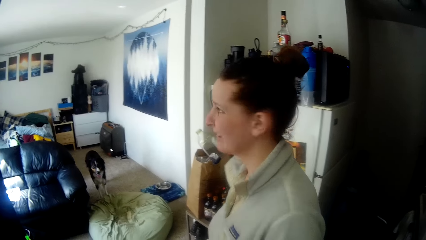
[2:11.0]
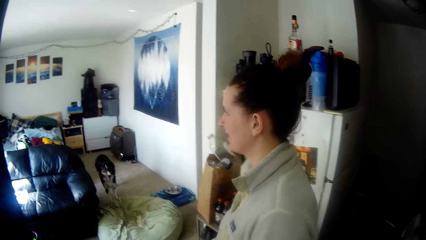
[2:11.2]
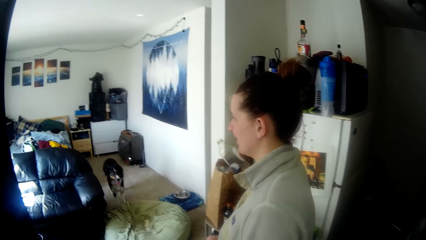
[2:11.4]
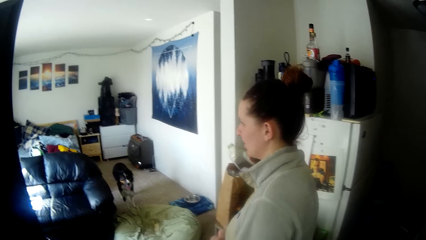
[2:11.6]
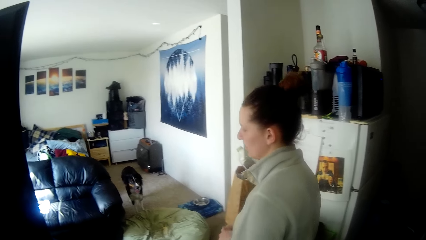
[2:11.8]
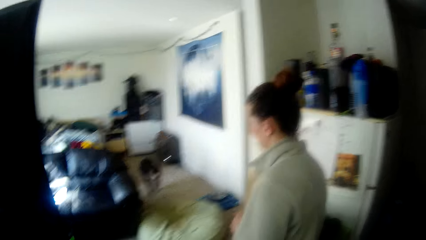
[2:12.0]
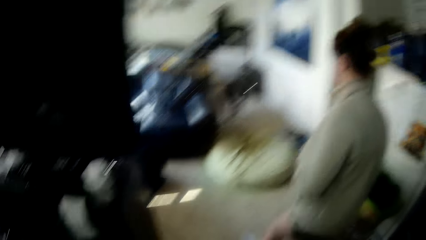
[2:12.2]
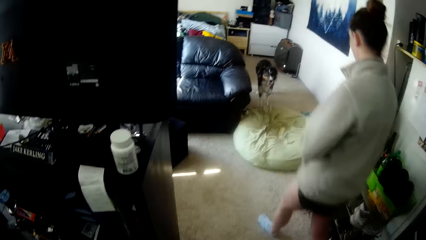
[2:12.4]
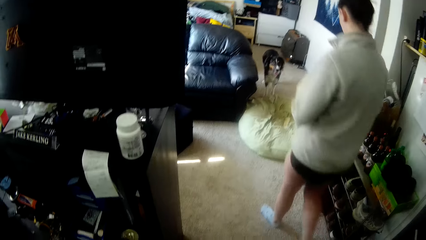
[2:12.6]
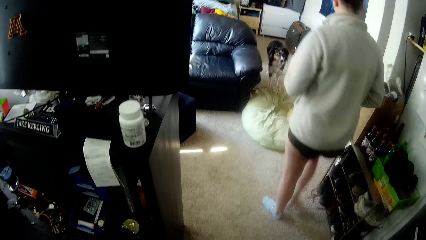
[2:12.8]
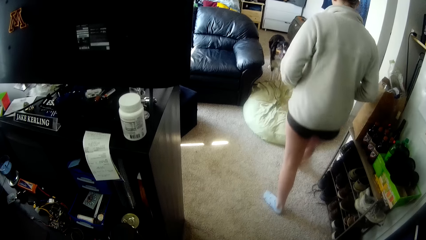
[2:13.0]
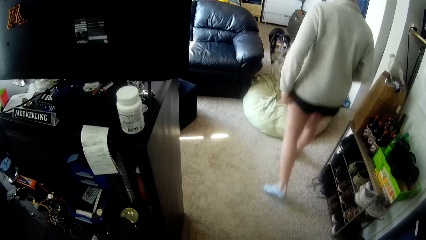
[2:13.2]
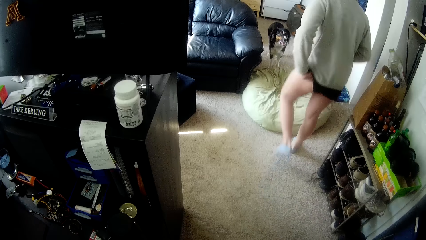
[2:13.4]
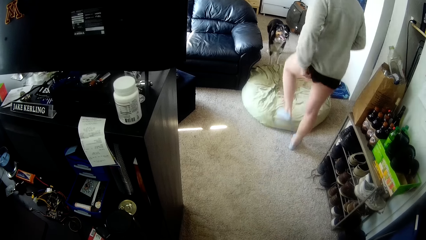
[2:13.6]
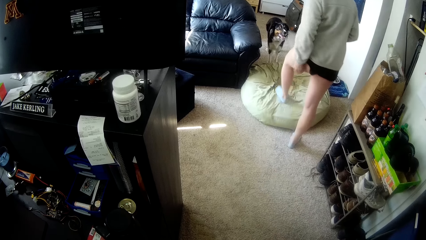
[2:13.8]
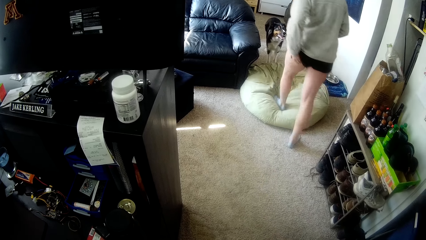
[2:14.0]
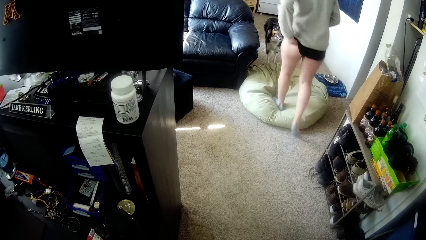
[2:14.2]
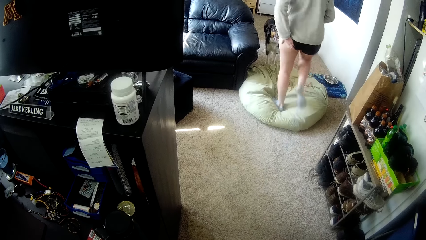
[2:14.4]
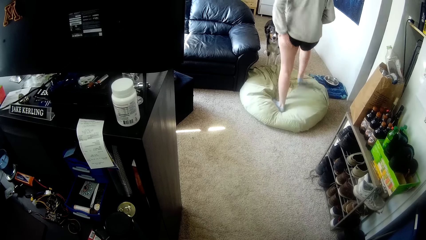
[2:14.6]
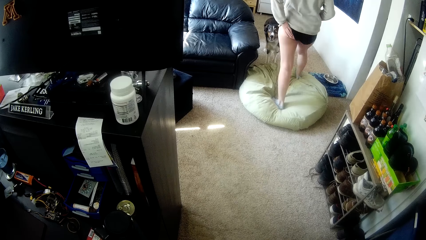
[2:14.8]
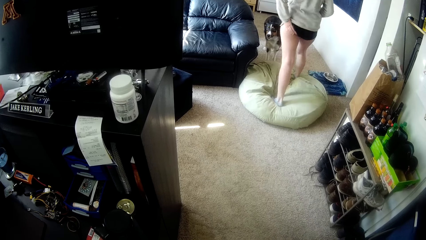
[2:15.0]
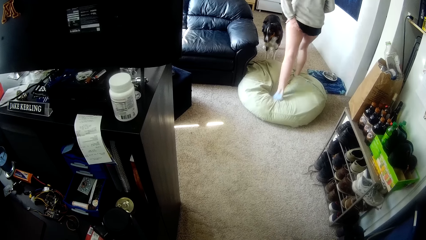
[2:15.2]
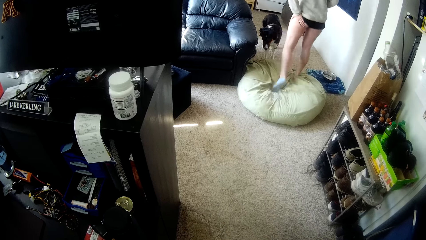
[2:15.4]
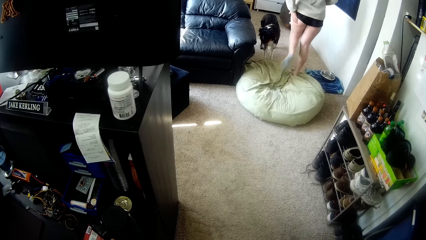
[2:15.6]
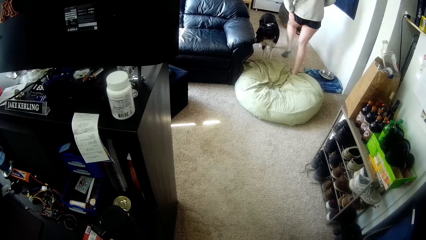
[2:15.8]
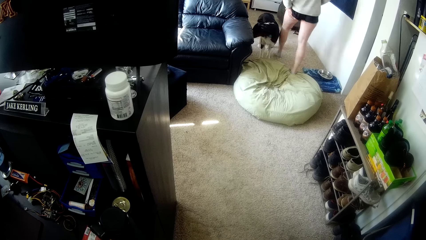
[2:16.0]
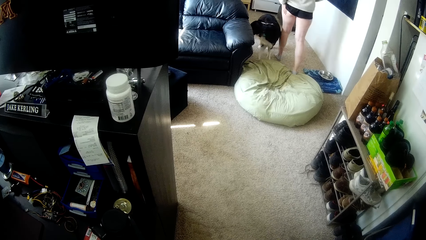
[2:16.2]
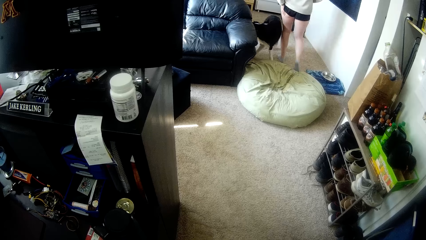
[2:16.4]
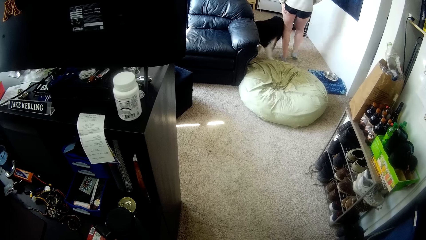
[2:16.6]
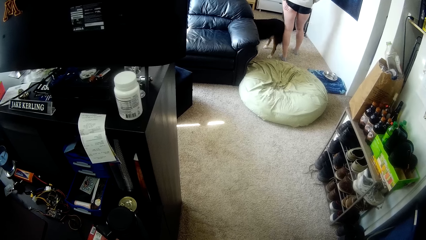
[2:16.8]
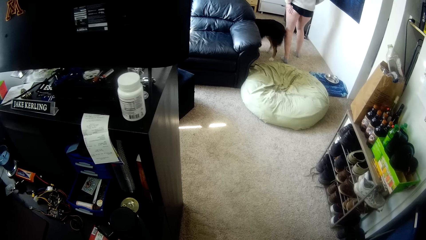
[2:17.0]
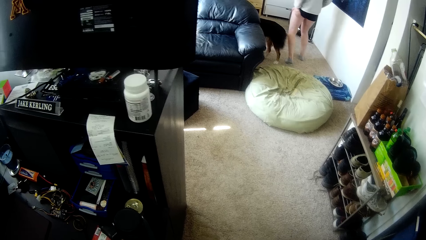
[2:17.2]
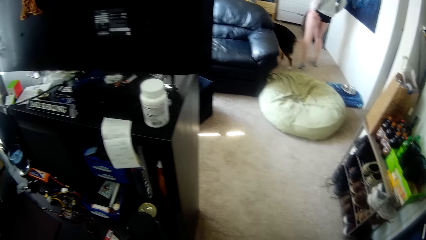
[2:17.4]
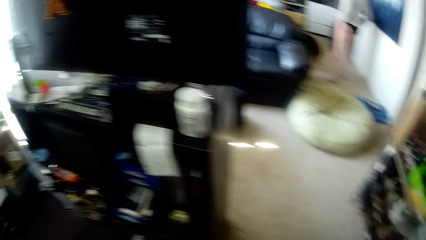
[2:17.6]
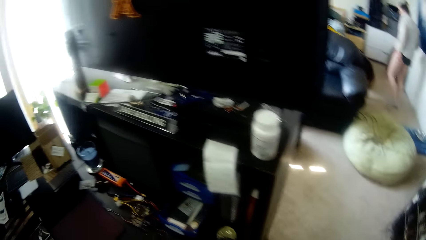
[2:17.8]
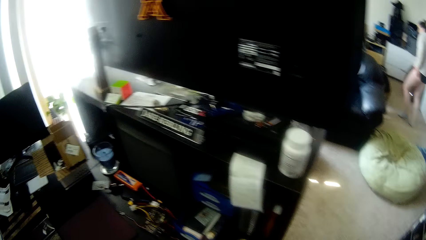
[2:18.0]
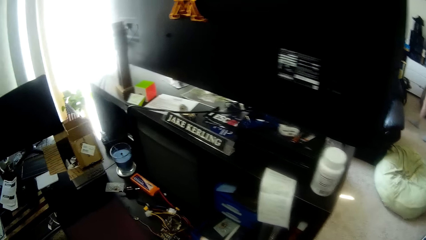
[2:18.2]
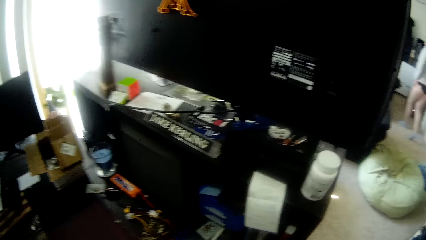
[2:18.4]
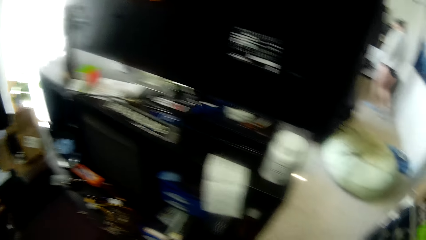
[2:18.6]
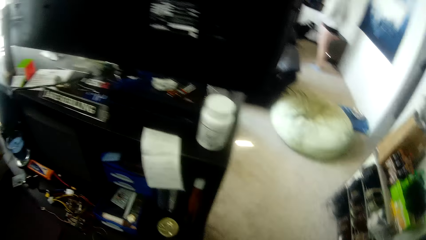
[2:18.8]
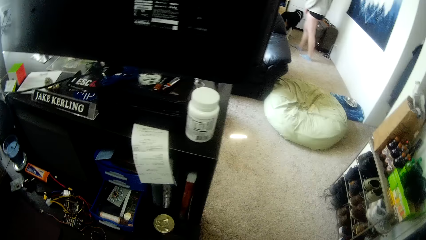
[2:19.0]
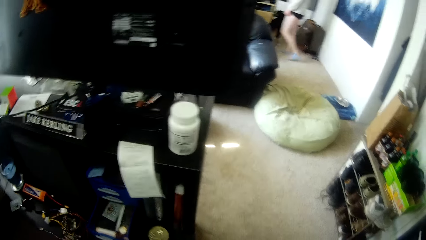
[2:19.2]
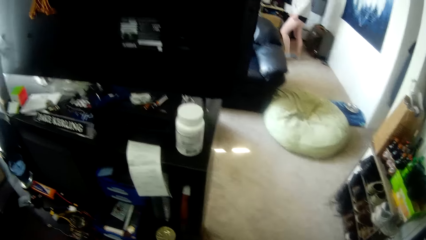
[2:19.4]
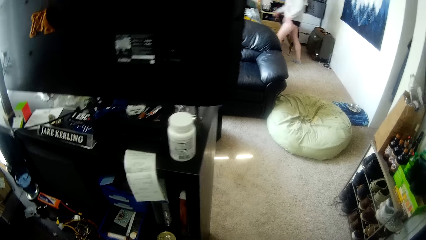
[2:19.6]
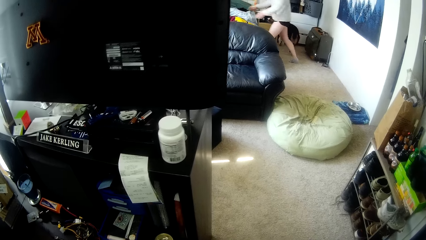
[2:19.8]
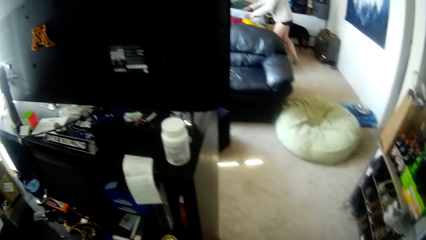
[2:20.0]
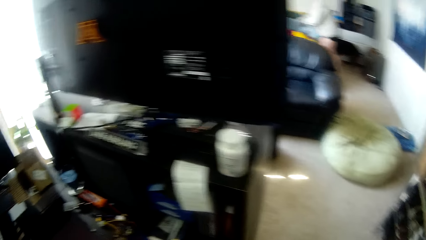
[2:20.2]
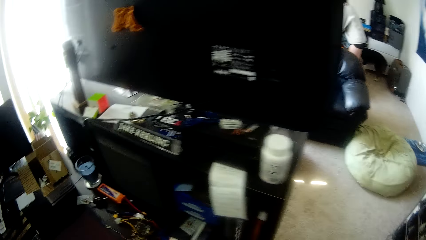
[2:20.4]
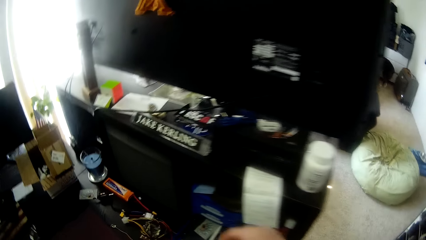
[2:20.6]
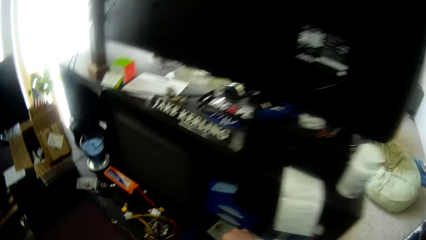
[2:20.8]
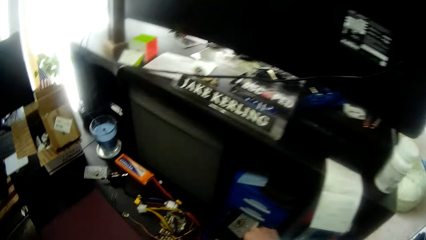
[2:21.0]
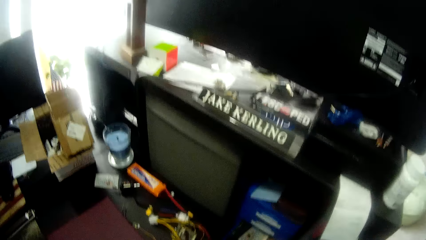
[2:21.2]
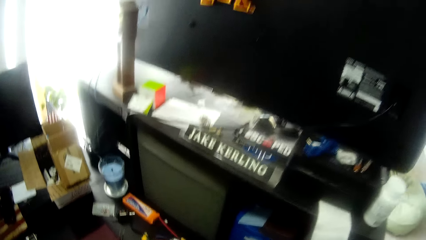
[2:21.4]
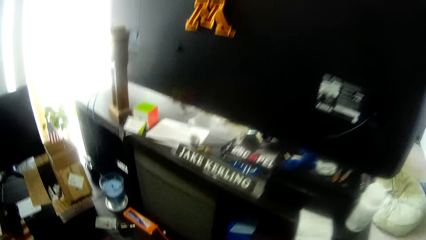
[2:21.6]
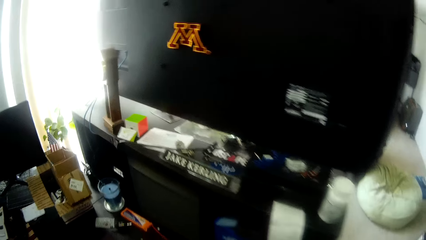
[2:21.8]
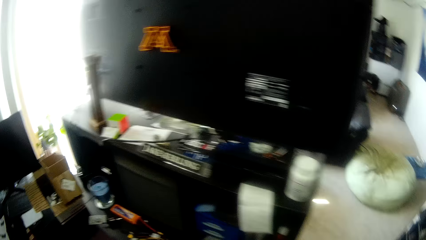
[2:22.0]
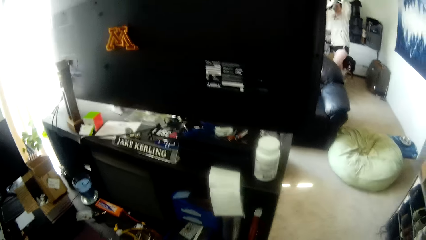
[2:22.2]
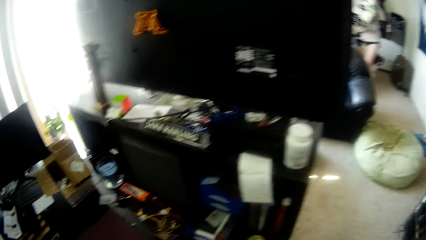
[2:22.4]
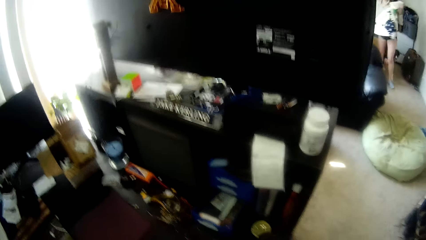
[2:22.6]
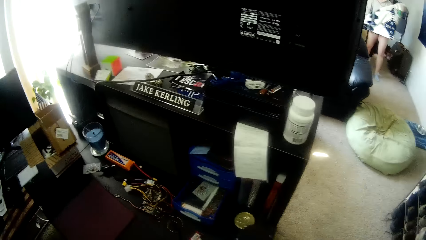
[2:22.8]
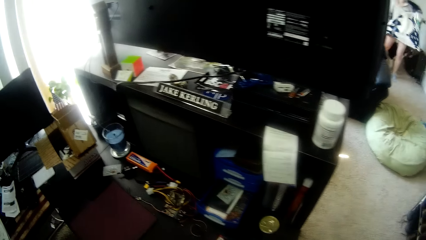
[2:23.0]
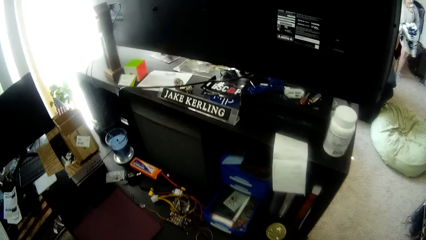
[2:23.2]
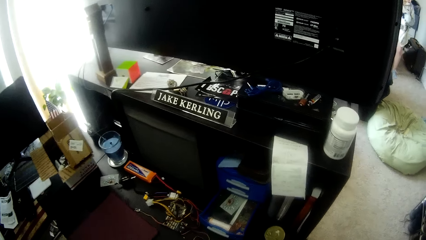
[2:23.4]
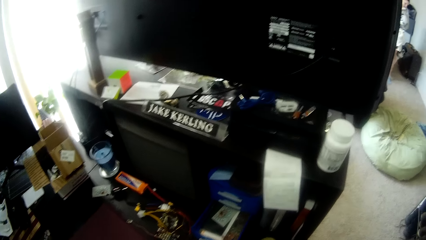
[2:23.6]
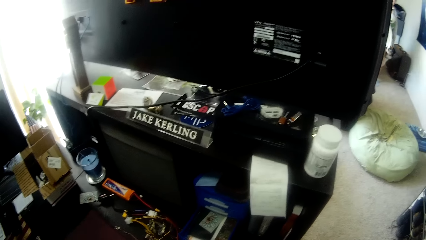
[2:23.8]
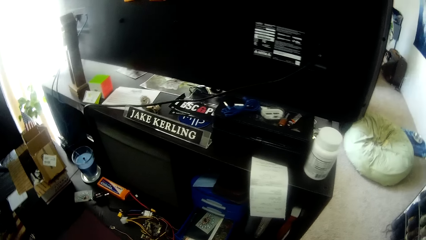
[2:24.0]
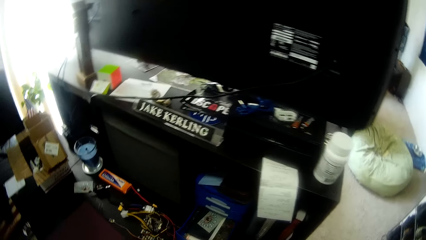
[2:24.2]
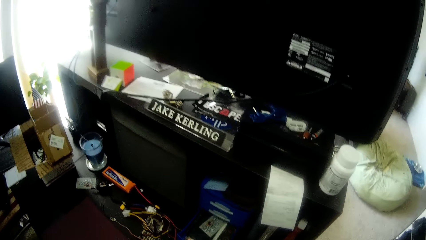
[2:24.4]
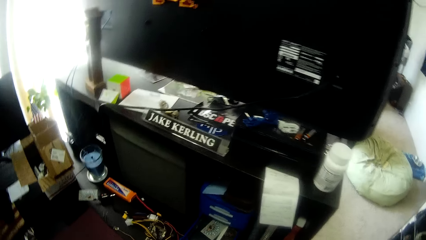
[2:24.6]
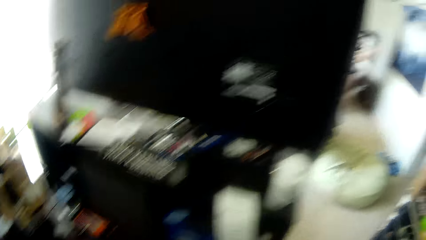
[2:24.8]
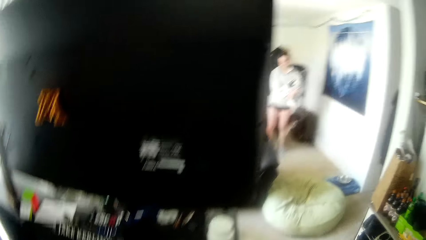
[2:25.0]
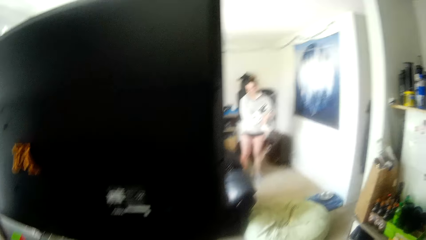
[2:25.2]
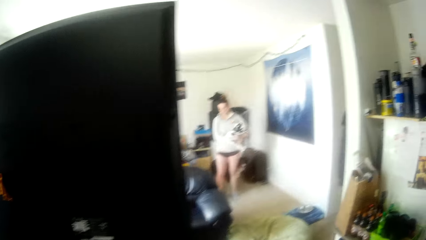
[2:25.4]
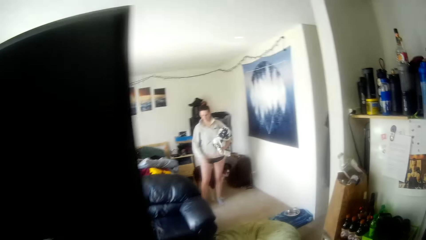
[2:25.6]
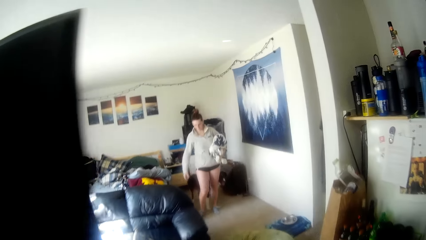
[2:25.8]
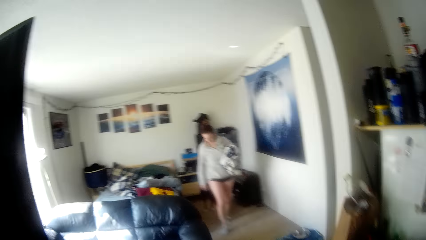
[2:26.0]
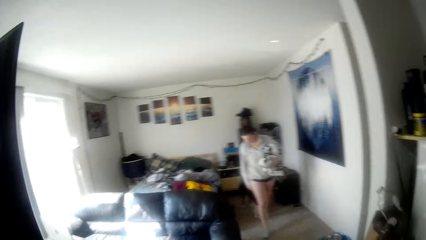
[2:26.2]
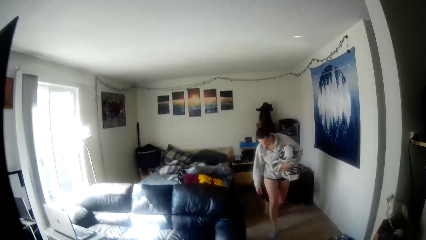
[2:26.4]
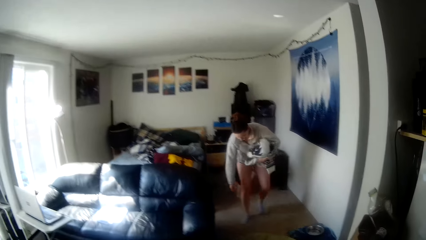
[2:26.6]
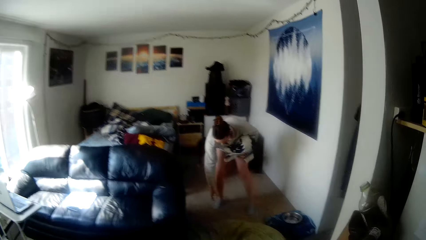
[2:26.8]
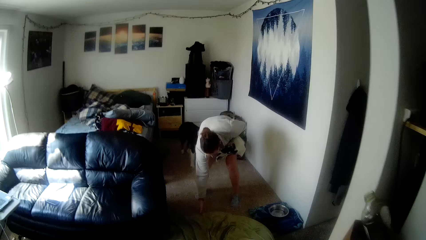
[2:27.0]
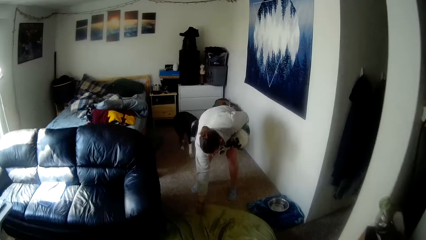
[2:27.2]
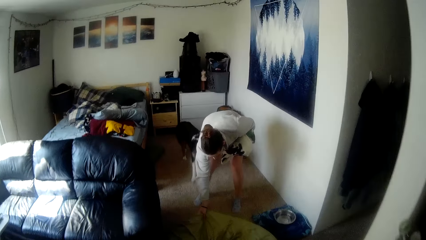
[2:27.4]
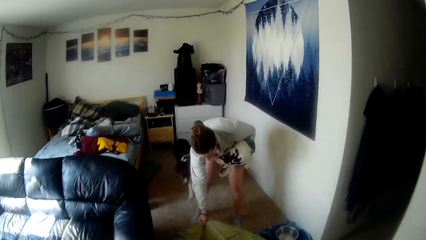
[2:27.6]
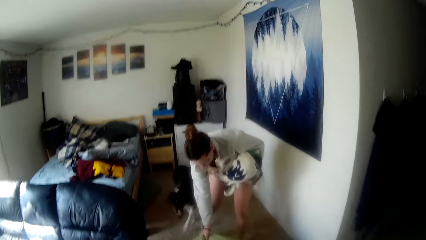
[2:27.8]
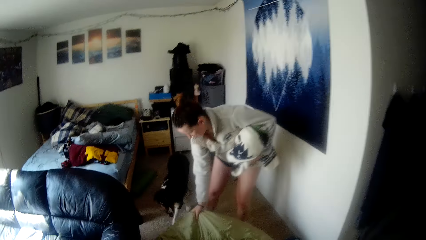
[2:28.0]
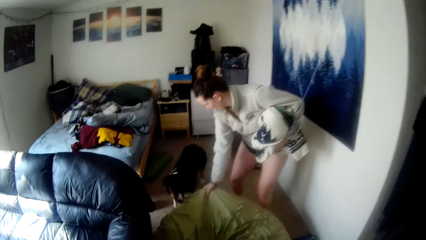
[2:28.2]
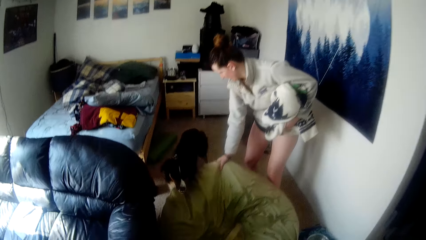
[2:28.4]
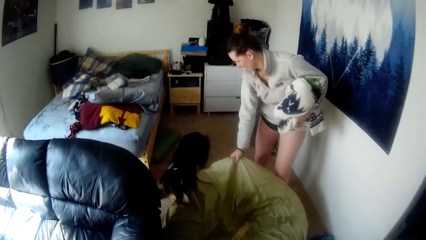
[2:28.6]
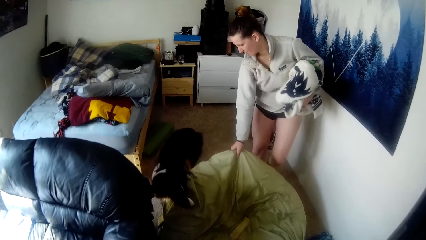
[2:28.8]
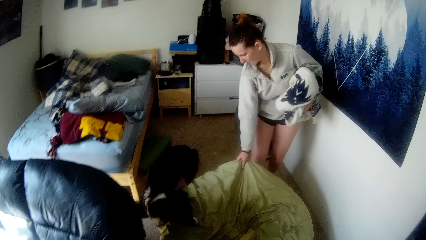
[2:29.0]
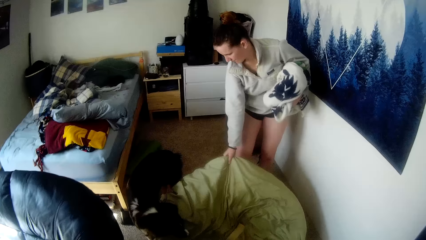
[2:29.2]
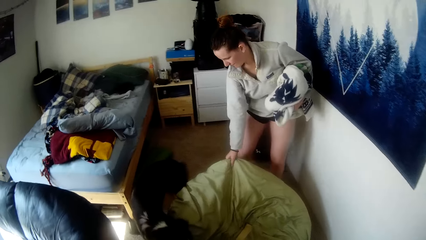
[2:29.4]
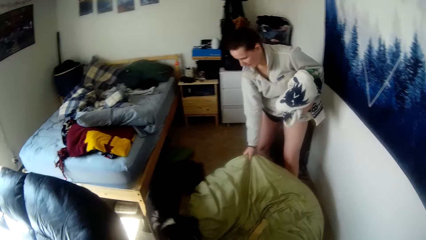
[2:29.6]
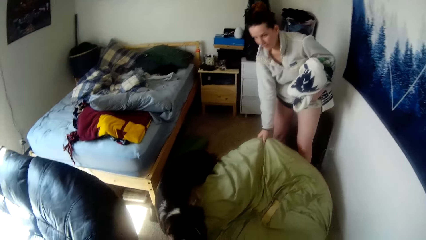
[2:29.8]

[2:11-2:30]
A woman walks around. The woman rubs her thigh. The camera wearer looks around. The woman pulls a puff seat on the floor.
